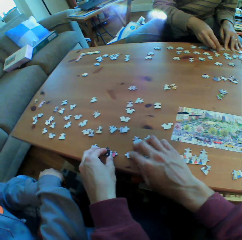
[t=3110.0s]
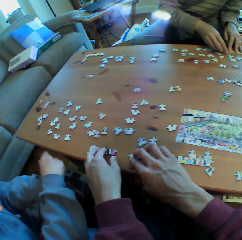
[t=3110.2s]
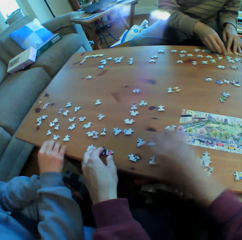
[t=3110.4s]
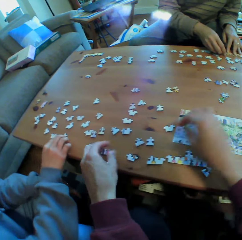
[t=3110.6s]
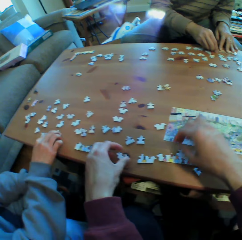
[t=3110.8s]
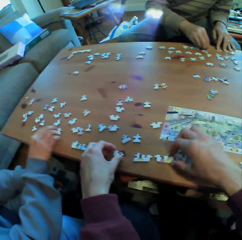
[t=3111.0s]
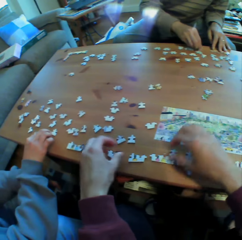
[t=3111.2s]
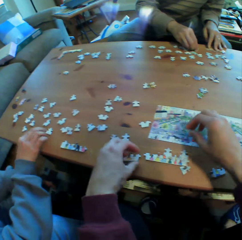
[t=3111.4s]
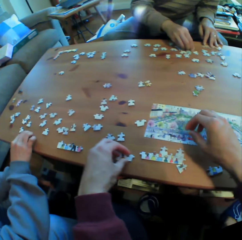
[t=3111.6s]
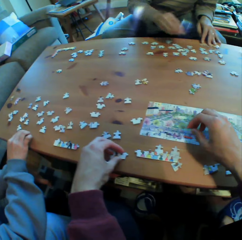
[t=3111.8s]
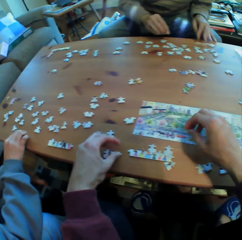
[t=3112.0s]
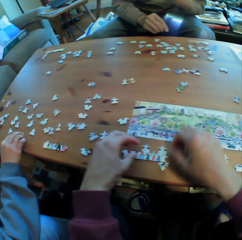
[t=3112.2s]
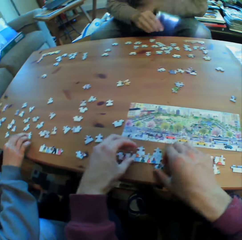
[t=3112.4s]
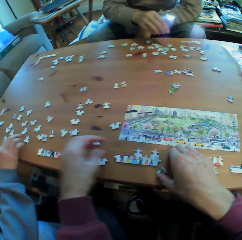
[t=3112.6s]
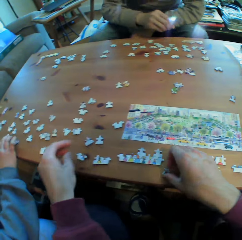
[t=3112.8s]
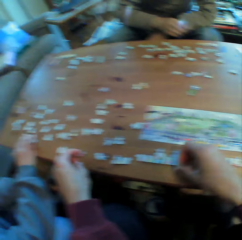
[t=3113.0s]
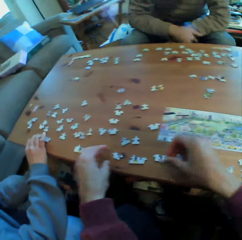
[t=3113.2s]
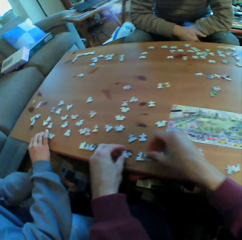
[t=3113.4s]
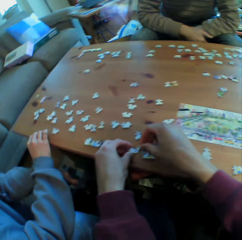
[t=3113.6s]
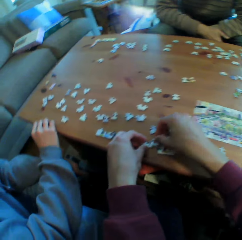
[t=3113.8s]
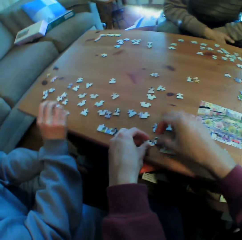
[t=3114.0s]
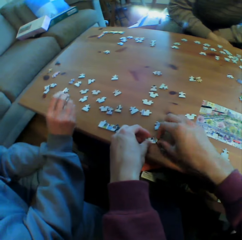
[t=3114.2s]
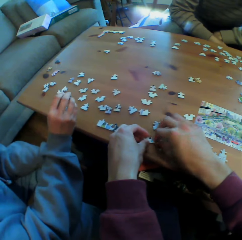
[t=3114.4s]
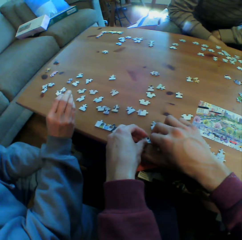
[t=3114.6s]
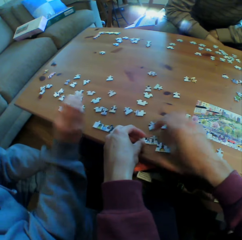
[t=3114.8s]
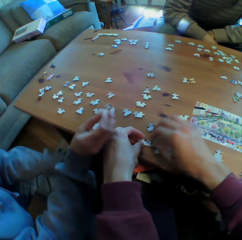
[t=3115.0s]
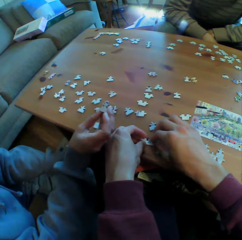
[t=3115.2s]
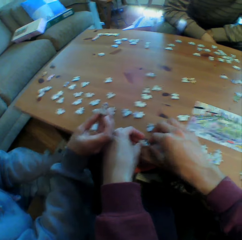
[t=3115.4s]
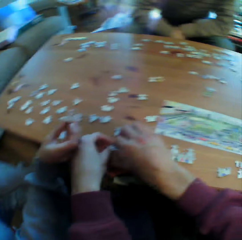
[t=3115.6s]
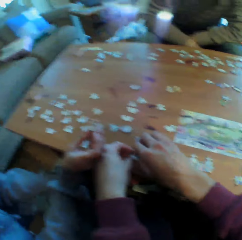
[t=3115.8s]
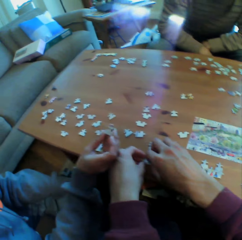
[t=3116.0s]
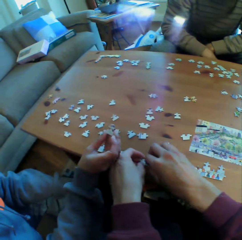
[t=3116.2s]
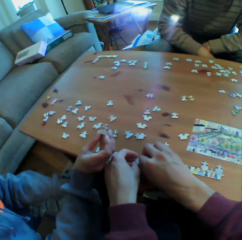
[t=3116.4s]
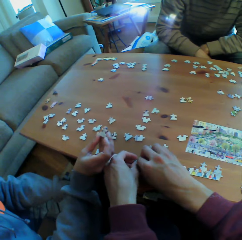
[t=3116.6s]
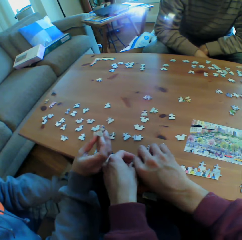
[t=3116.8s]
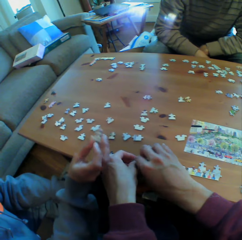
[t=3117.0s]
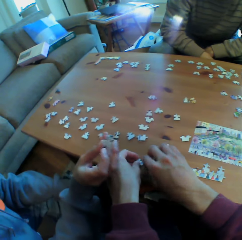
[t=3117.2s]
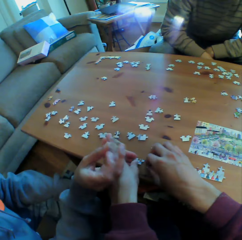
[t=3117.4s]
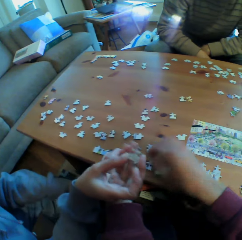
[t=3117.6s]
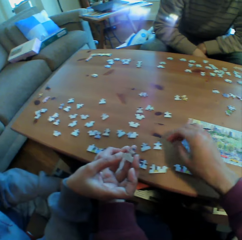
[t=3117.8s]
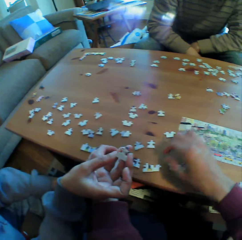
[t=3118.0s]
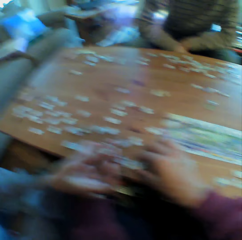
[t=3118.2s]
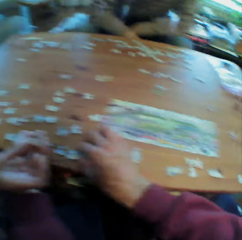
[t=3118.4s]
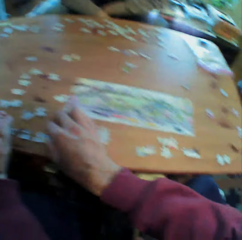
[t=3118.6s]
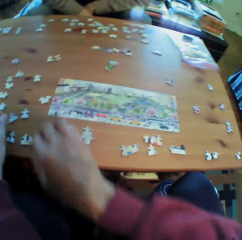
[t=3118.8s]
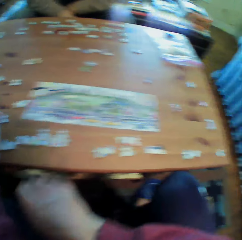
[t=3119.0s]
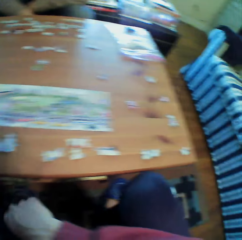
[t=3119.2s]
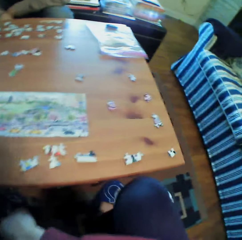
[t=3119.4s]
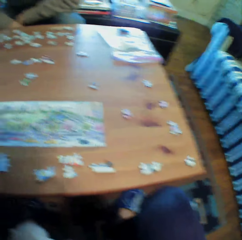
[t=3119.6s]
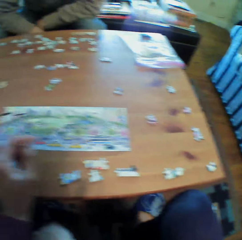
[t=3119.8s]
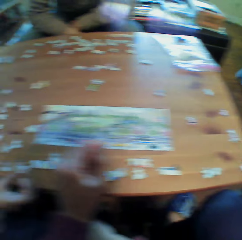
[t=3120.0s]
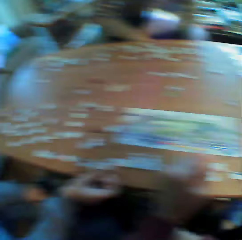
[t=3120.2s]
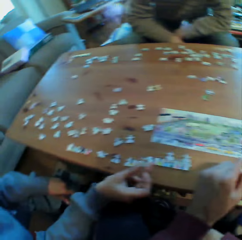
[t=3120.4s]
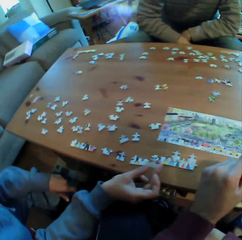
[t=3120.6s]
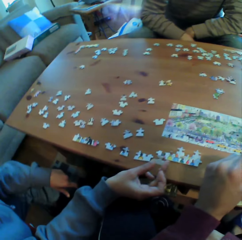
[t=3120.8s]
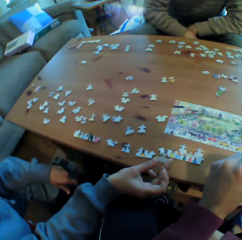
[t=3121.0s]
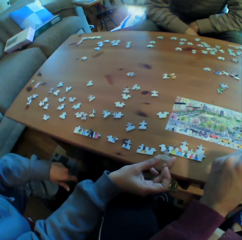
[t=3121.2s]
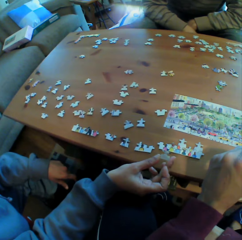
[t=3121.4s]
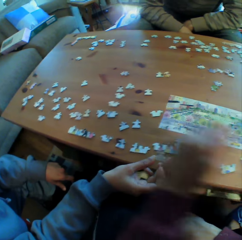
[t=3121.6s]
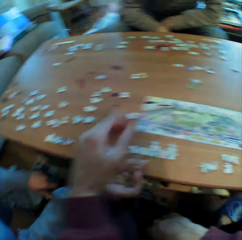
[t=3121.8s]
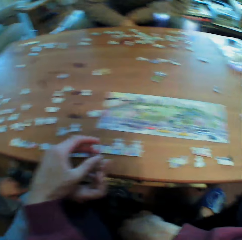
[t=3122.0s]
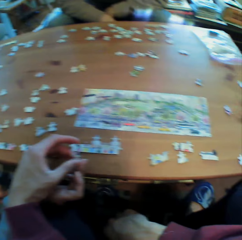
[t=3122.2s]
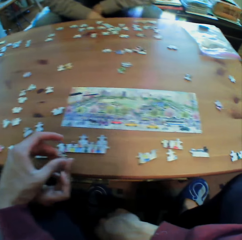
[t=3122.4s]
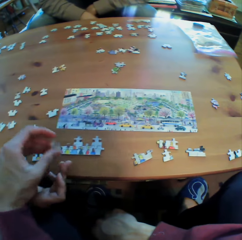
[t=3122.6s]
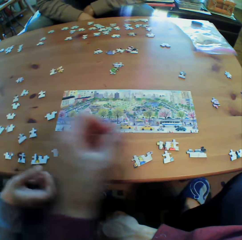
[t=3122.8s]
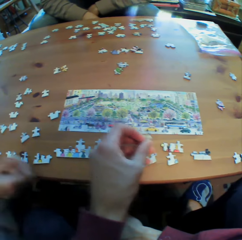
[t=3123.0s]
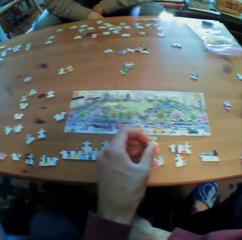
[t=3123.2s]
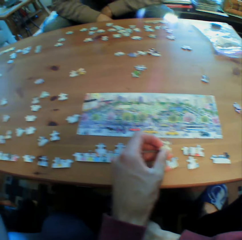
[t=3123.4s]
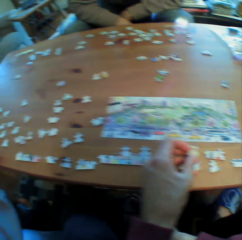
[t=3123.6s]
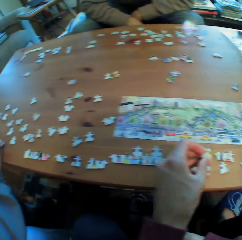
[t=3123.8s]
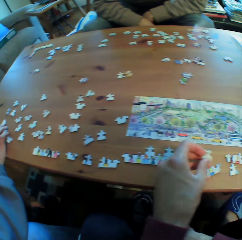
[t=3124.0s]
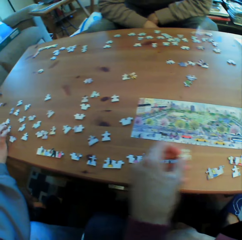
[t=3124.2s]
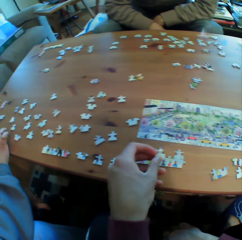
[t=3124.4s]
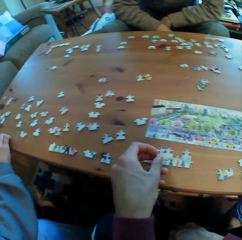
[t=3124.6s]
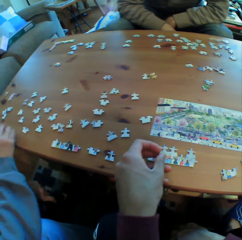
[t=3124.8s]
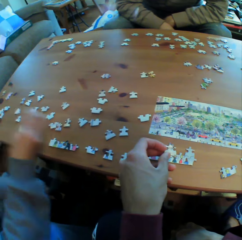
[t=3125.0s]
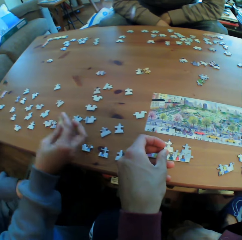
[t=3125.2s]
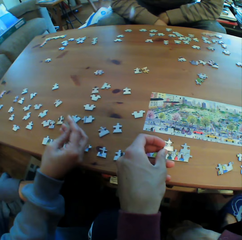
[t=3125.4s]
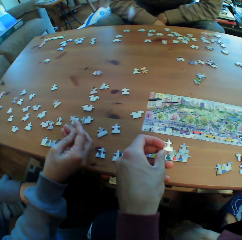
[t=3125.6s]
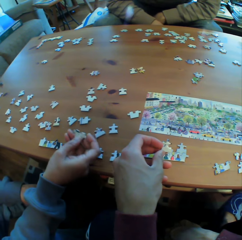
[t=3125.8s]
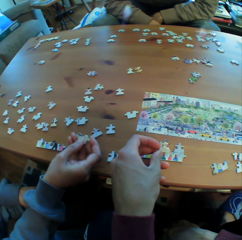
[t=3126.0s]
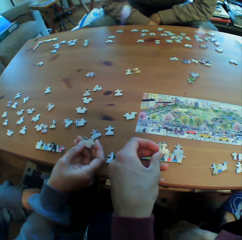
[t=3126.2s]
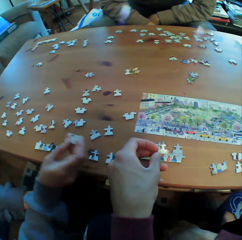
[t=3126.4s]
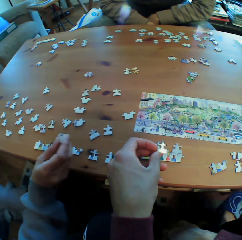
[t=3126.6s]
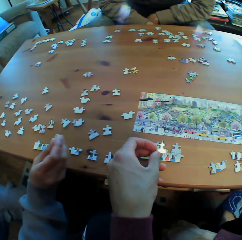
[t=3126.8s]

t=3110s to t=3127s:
A man arranges puzzles on the table. Another man holds his hands together. The camera wearer picks a puzzle from the first man. They arrange the puzzles on the table. The first man arranges the puzzles on the table.

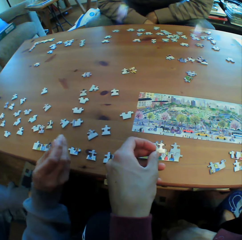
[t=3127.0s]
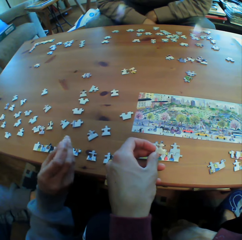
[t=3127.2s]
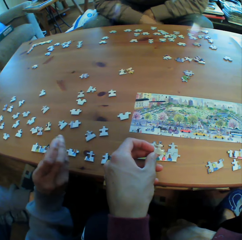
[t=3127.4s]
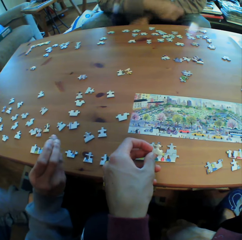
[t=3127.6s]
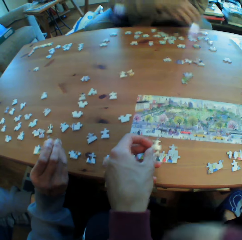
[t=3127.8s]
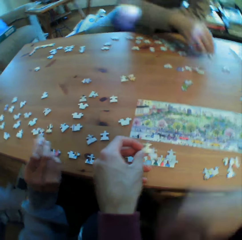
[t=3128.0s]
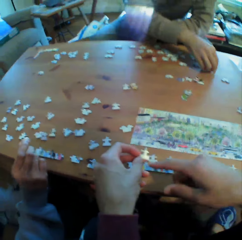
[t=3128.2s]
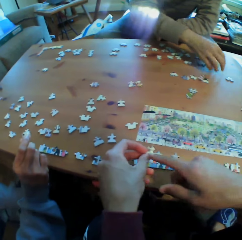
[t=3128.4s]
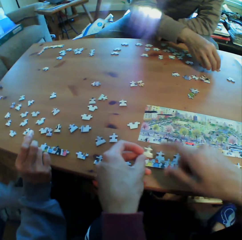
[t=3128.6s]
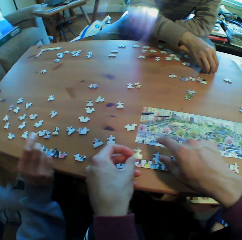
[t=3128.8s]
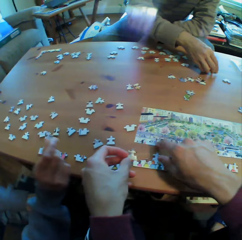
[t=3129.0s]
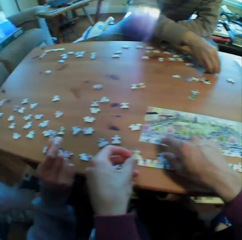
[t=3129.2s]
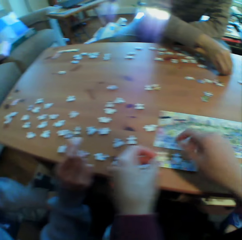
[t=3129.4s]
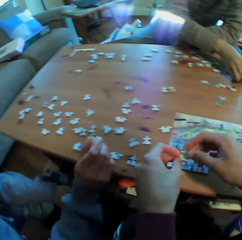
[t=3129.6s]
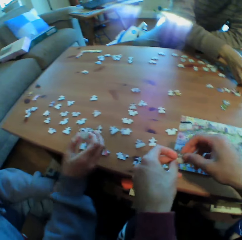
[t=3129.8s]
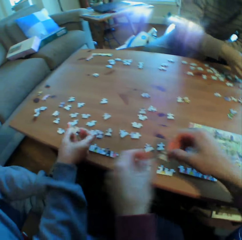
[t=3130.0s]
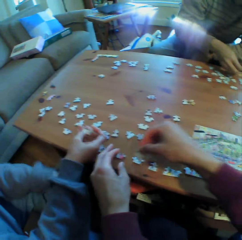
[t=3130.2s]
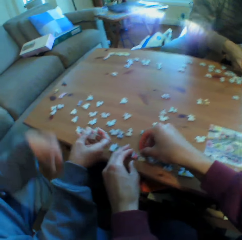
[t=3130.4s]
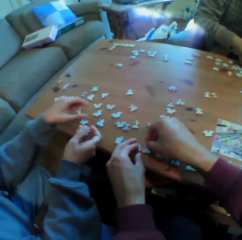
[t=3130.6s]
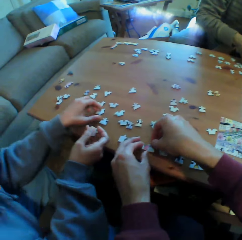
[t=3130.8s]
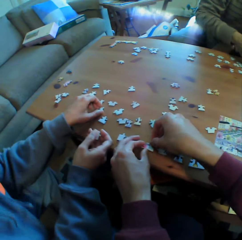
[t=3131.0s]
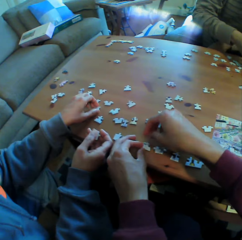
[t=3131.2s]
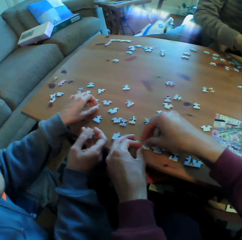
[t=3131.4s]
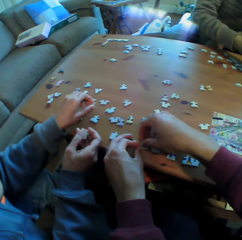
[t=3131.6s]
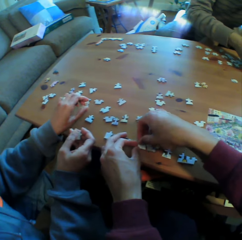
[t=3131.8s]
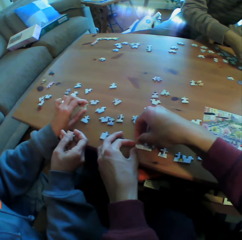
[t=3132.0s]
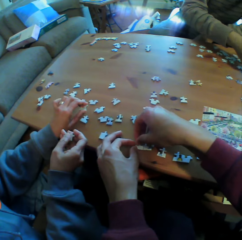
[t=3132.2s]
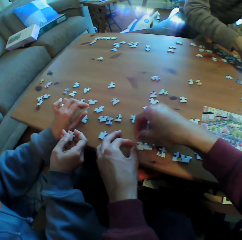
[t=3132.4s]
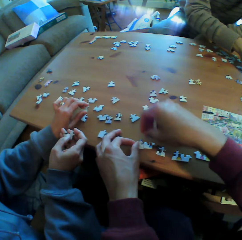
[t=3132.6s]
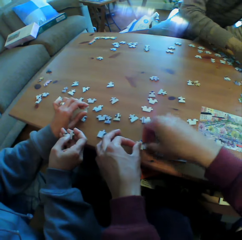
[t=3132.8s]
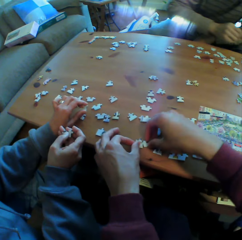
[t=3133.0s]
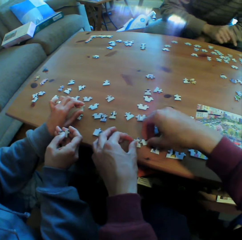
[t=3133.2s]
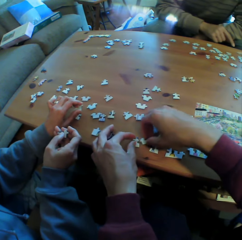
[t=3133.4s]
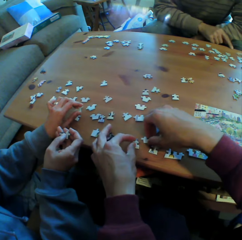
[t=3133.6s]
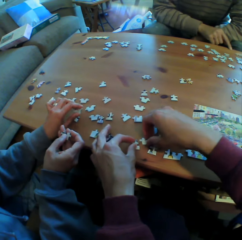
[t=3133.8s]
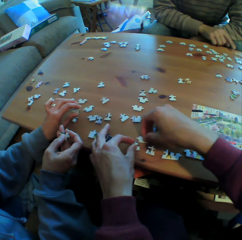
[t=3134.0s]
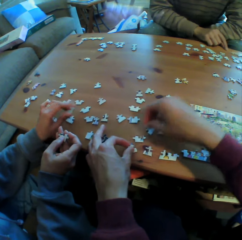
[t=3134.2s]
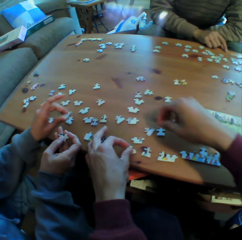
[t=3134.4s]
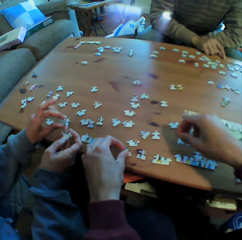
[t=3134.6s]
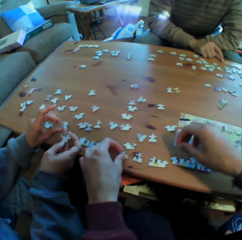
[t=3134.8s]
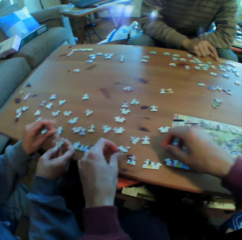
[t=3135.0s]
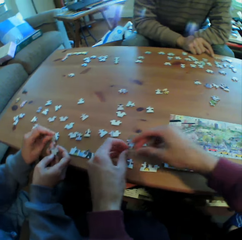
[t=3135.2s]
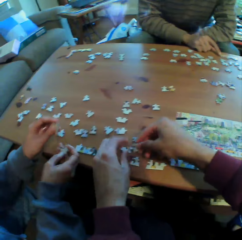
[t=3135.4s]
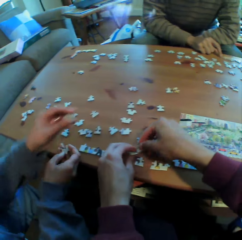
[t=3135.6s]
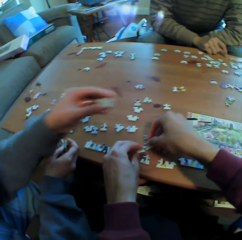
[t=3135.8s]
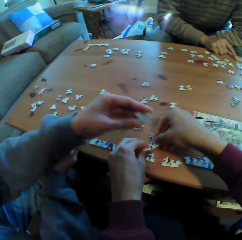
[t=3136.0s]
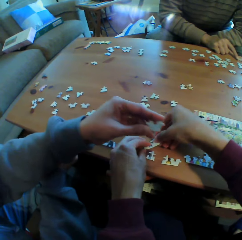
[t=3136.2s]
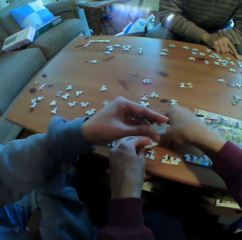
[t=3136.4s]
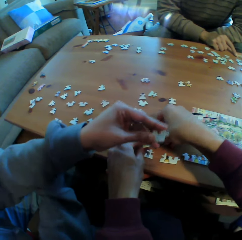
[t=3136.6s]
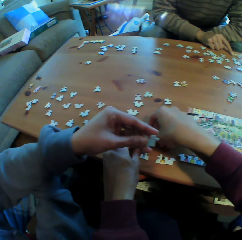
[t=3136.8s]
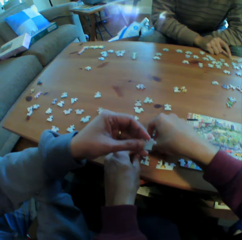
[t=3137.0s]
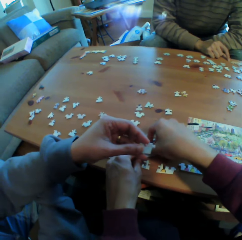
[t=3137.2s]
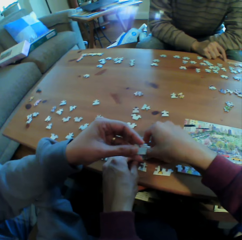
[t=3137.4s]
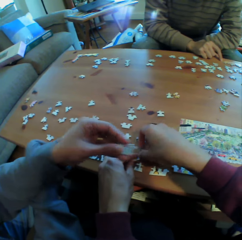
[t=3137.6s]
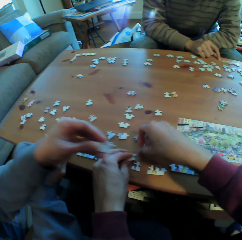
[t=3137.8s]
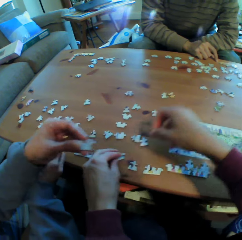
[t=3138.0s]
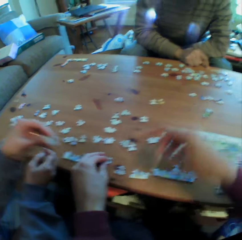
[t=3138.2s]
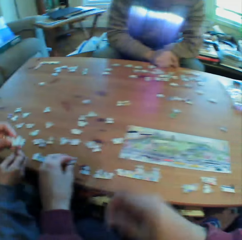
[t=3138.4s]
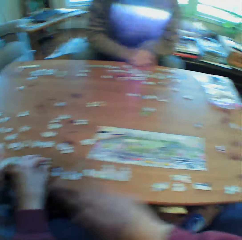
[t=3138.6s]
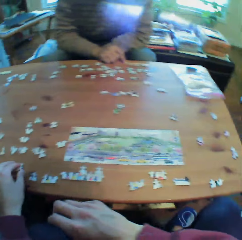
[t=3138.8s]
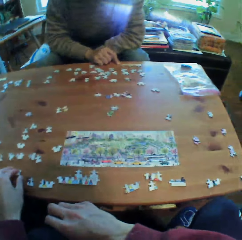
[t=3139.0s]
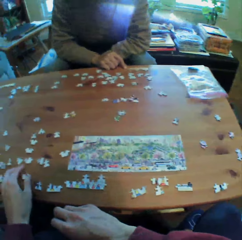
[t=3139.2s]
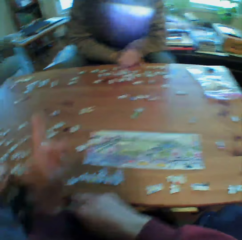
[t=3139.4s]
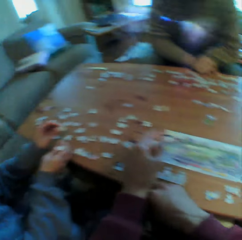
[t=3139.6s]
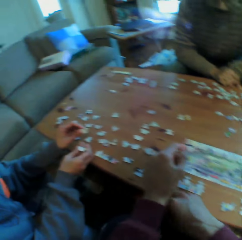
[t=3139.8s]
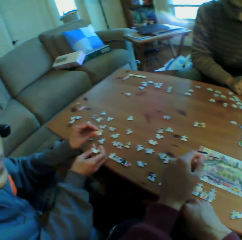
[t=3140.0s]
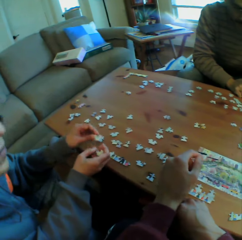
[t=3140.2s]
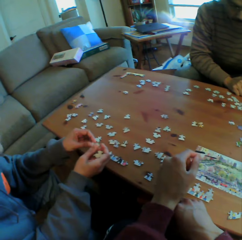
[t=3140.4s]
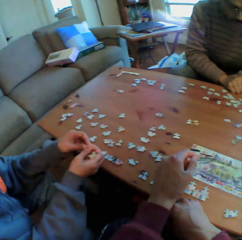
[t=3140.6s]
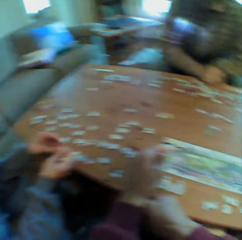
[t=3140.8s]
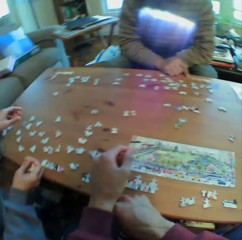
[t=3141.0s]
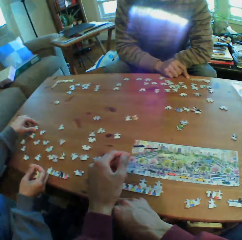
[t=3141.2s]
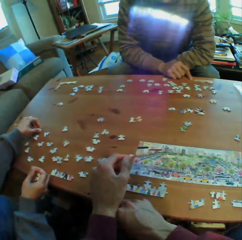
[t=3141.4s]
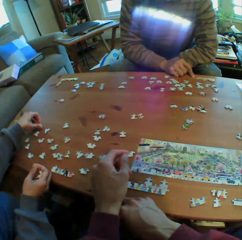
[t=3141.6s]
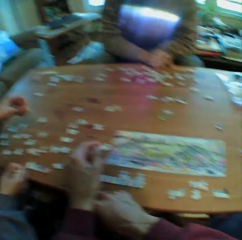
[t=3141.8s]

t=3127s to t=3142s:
The camera wearer points at the puzzle. A man arranges puzzles on the table. The camera wearer arranges the puzzles on the table. He moves his hands.
